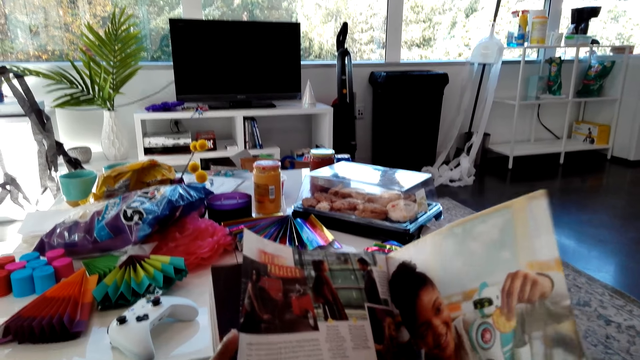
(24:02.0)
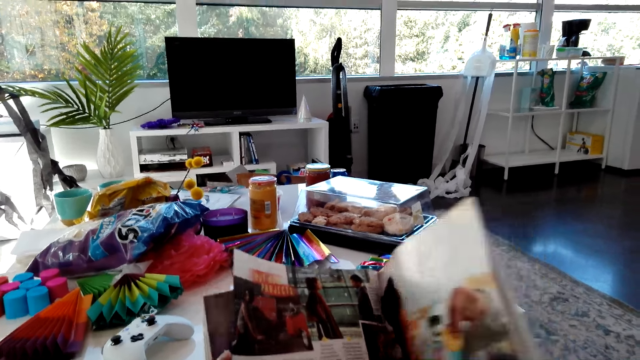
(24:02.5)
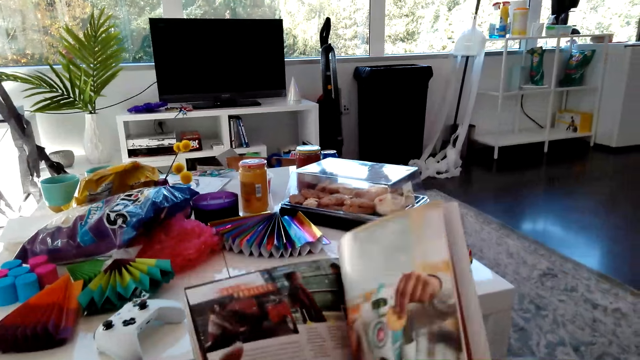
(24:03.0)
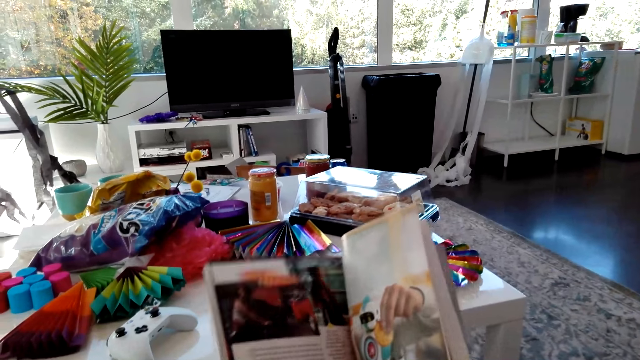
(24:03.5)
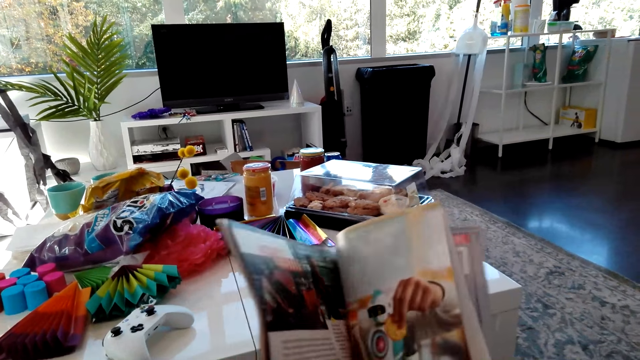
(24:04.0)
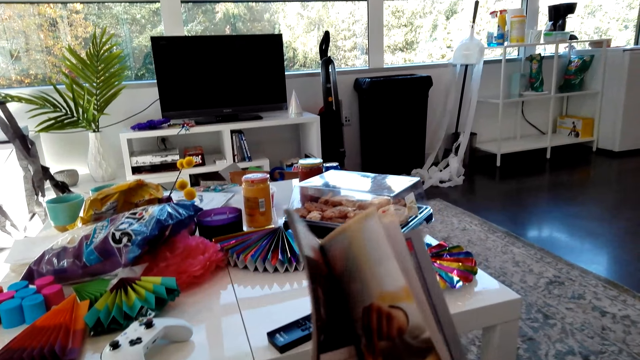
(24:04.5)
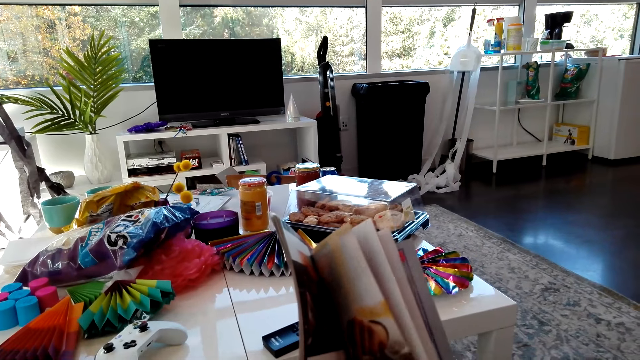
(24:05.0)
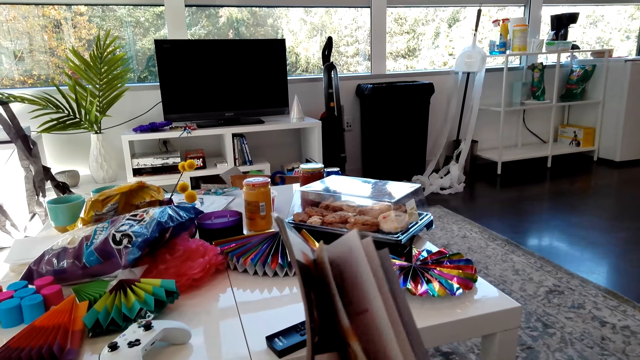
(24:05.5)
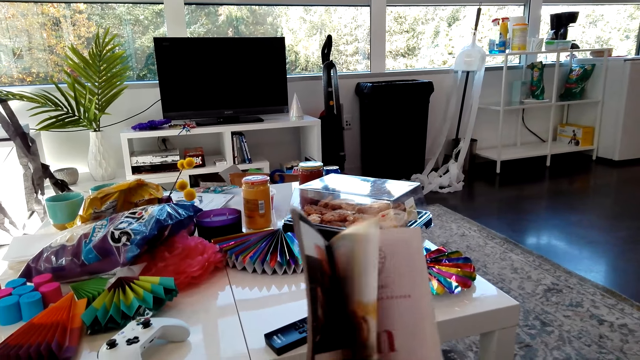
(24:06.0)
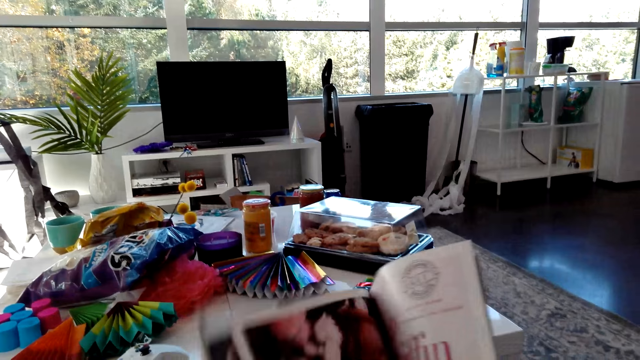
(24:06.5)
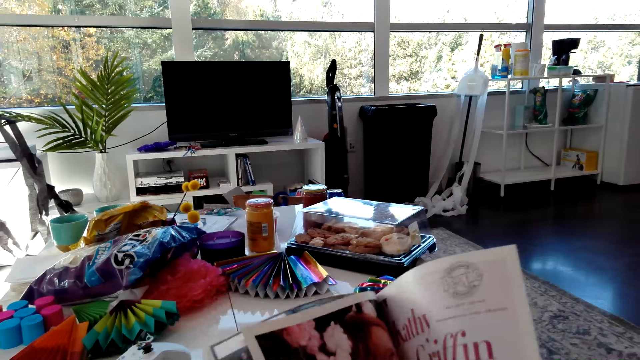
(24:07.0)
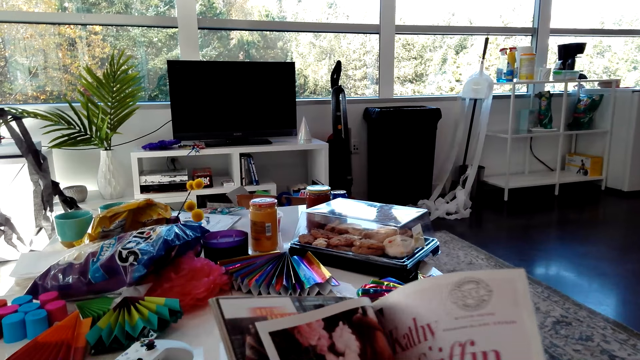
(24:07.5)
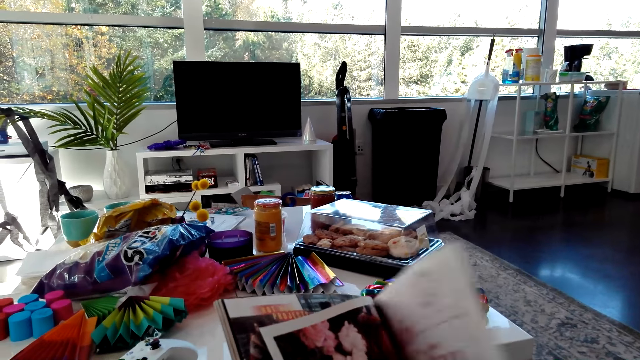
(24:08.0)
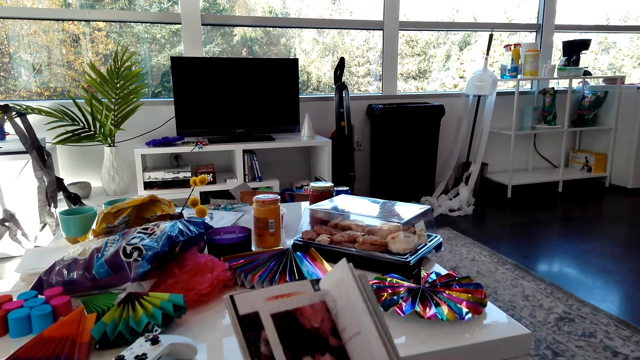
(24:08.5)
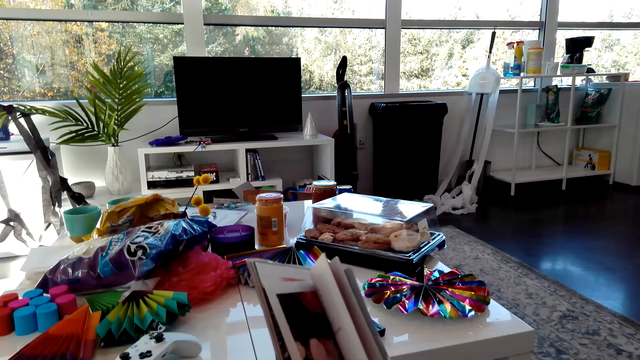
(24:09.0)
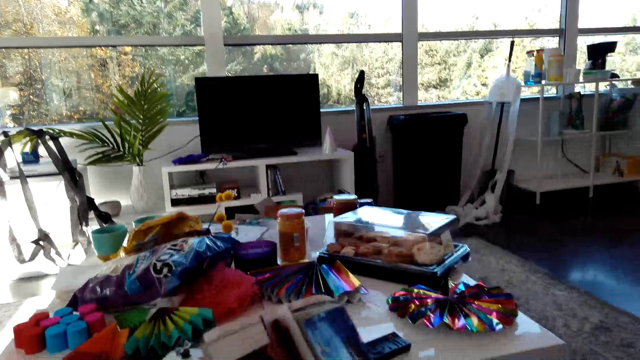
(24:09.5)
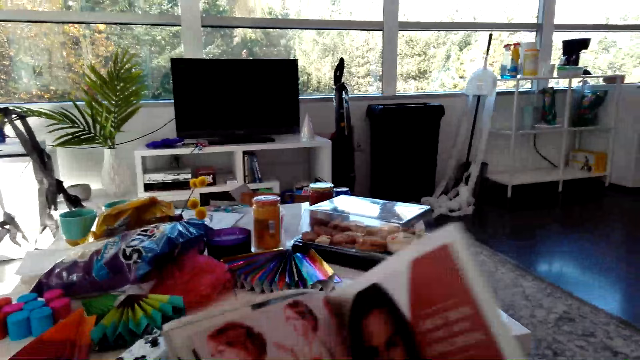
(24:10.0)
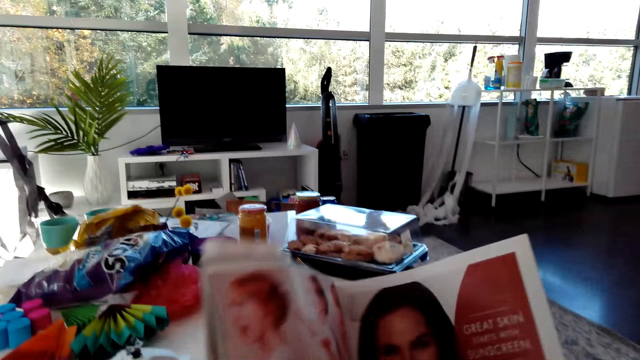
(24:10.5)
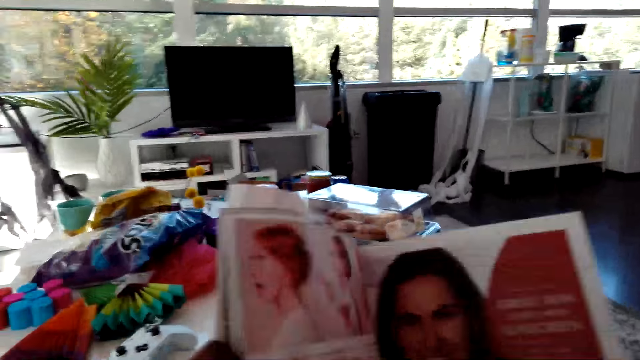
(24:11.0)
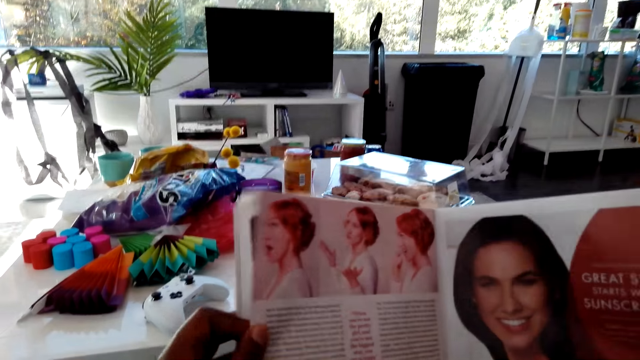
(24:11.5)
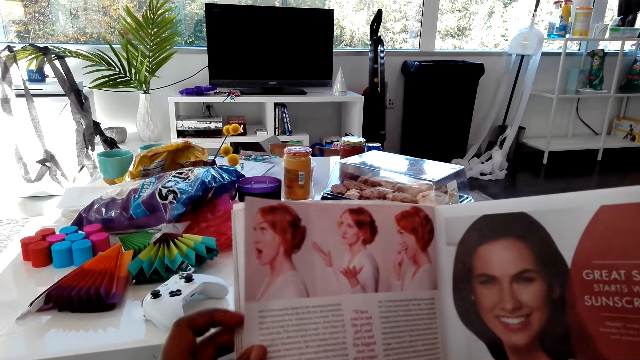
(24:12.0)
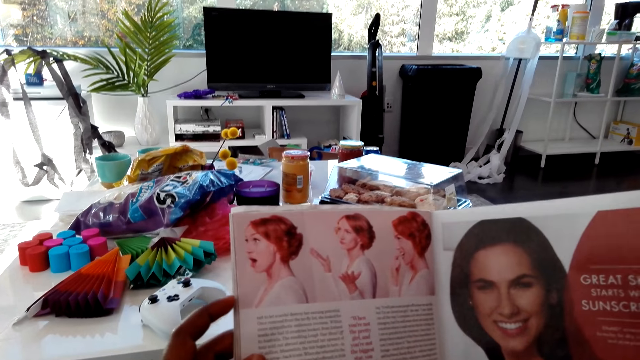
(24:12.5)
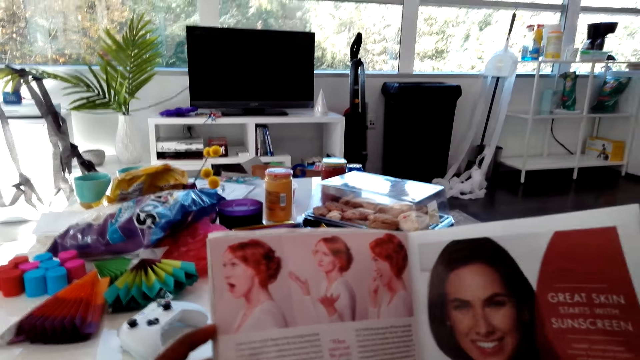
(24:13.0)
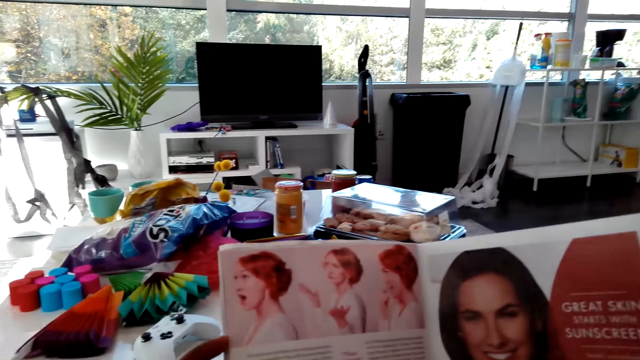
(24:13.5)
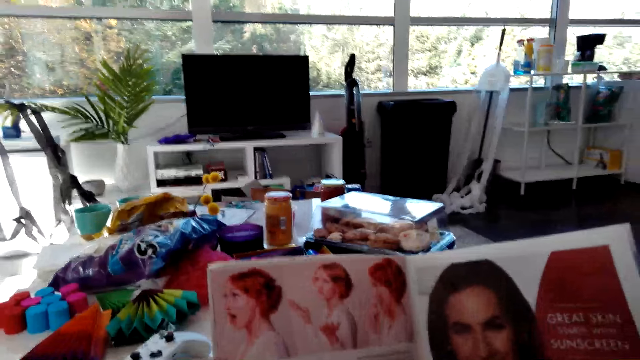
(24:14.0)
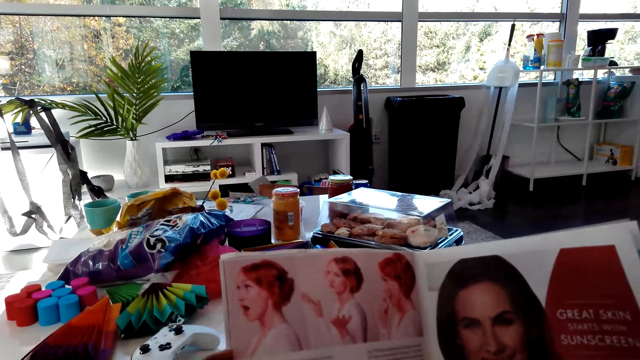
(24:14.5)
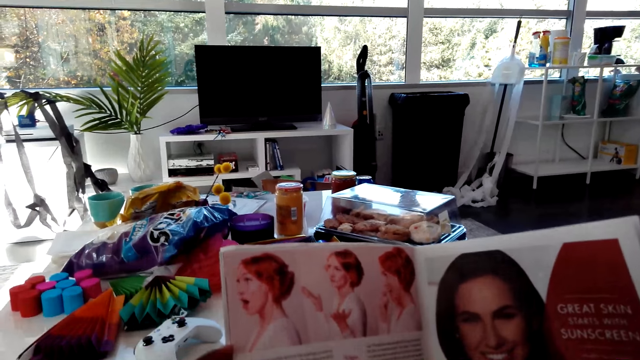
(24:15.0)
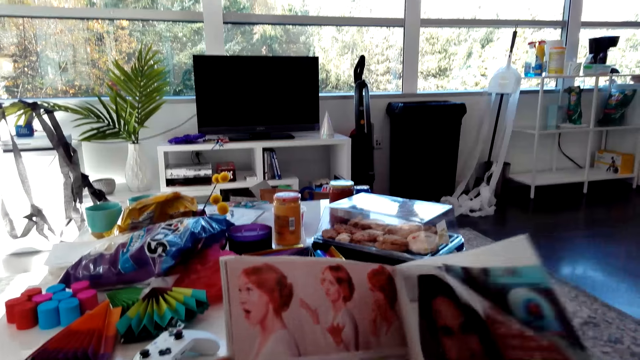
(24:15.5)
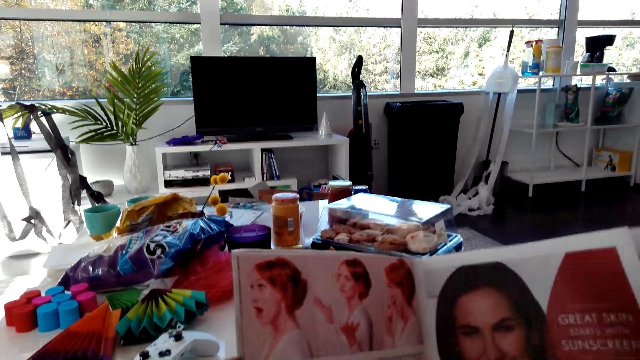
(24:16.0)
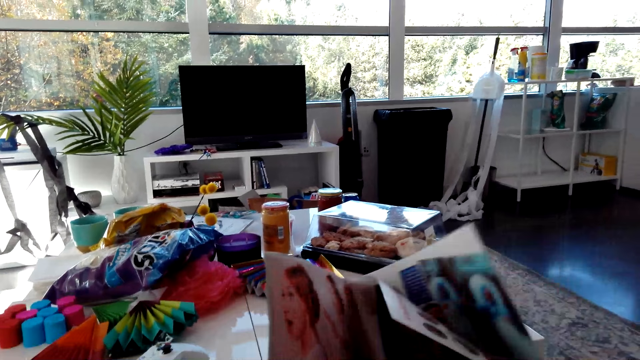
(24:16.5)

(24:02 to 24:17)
The camera wearer turns the page of the magazine. They read the magazine.

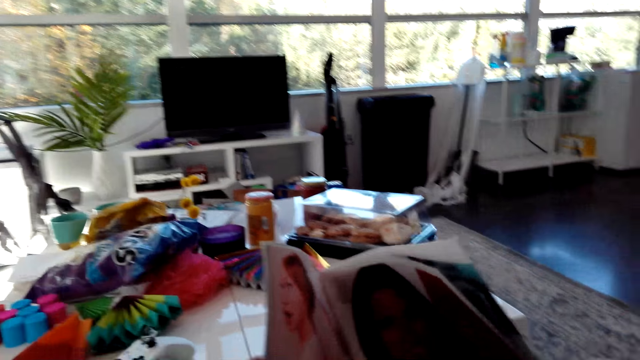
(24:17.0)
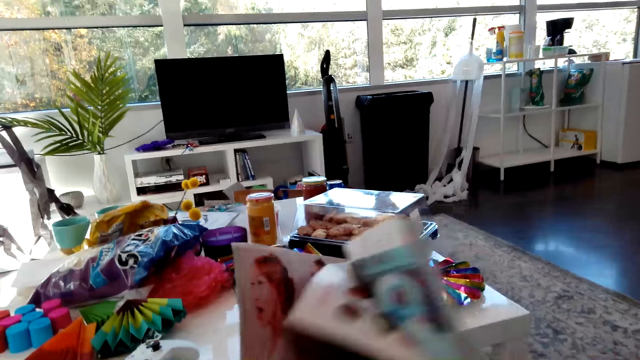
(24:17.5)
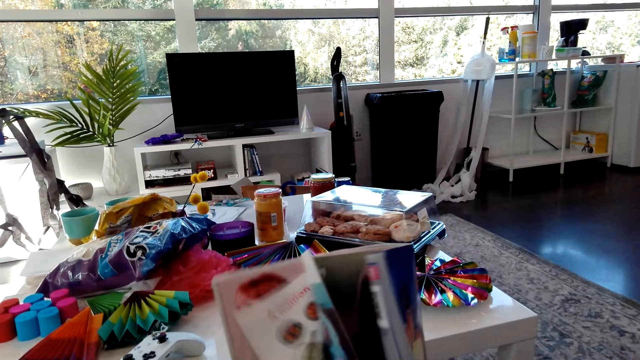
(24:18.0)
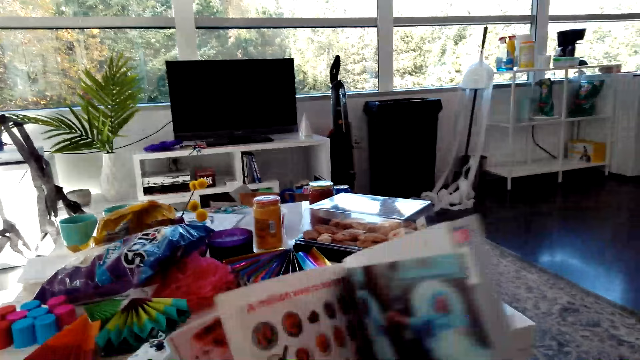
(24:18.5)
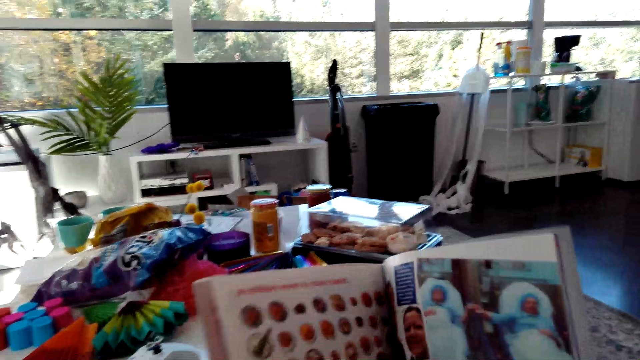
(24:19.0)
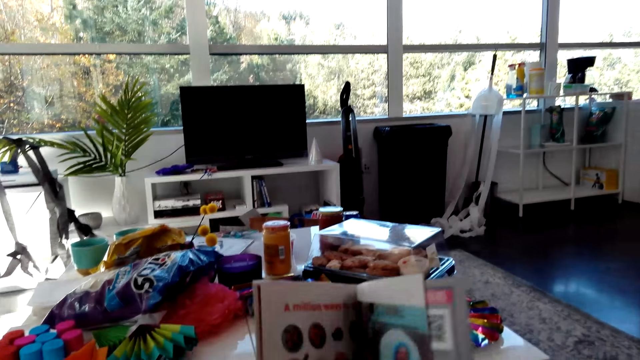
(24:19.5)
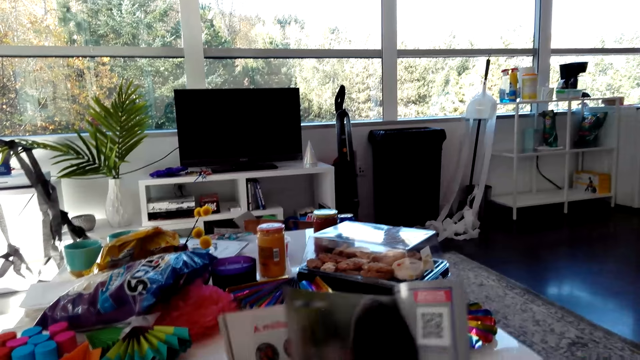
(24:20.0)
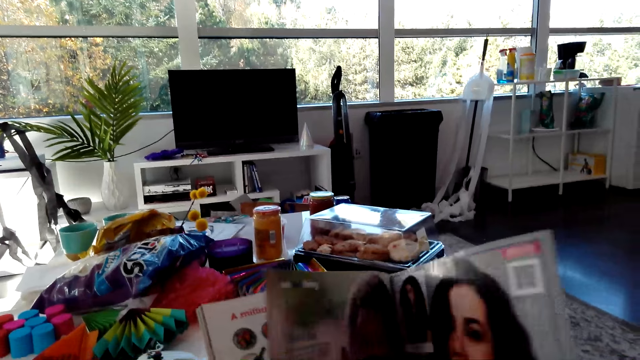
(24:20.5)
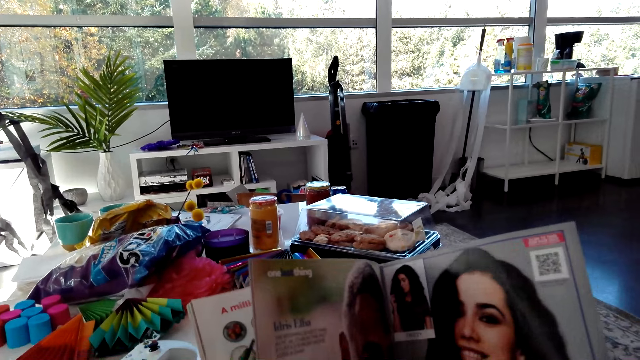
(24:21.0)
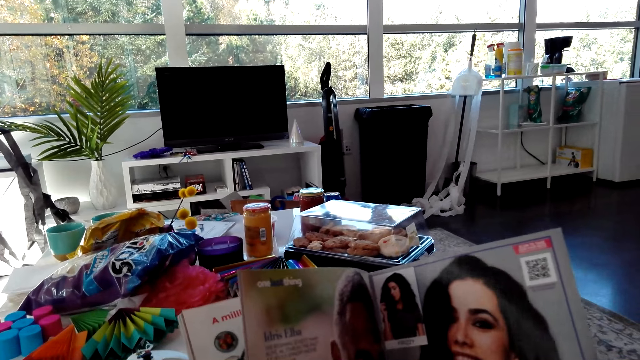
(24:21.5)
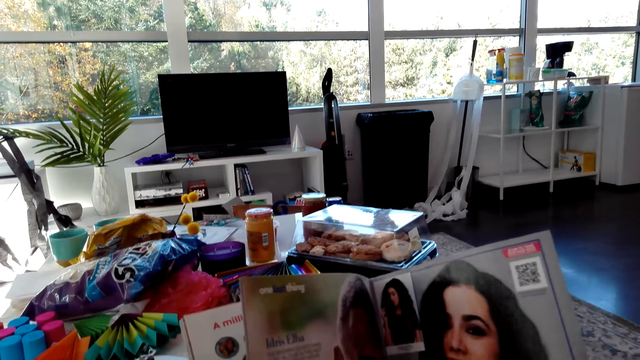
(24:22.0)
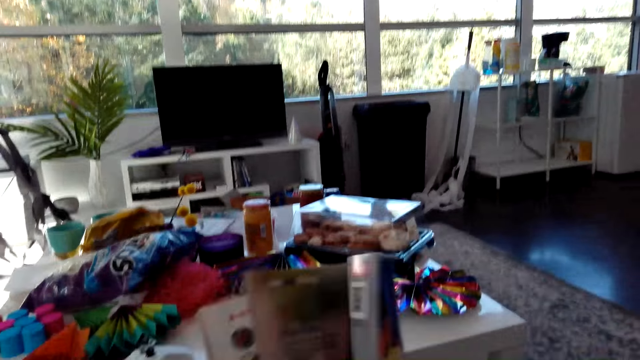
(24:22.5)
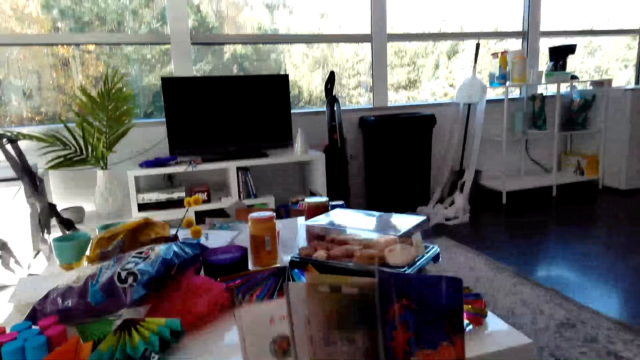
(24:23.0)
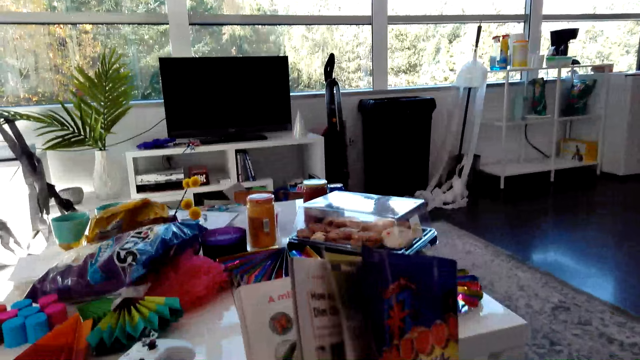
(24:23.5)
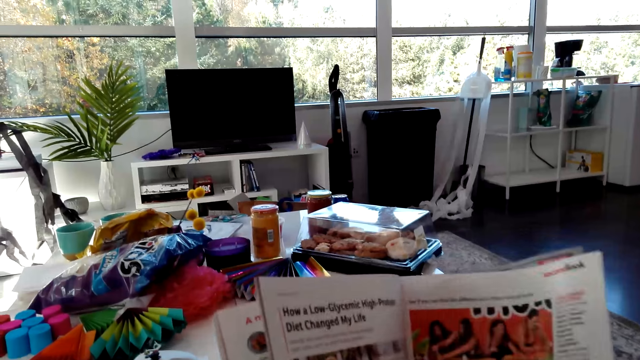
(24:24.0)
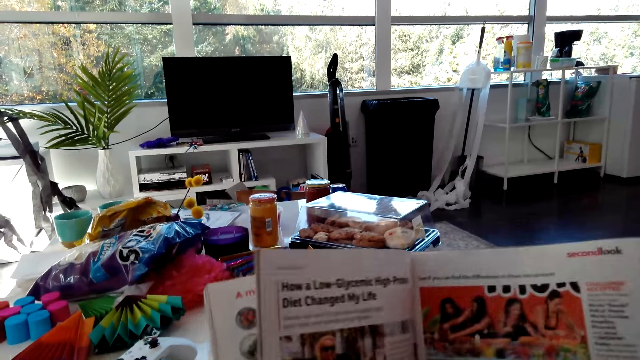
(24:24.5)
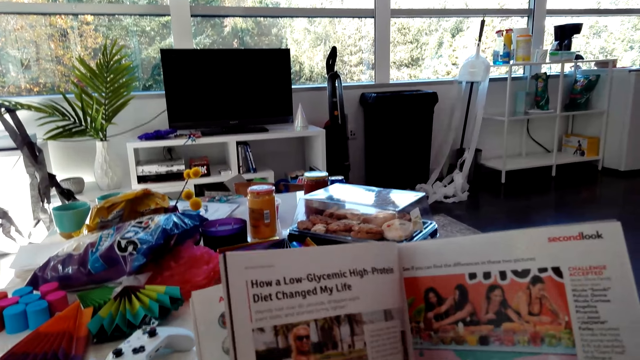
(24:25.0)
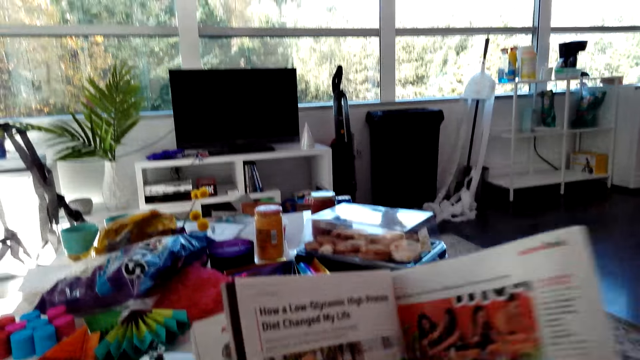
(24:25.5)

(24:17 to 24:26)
The camera wearer turns the page of the magazine.
